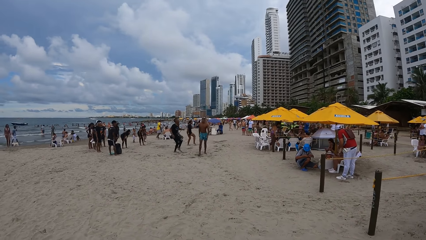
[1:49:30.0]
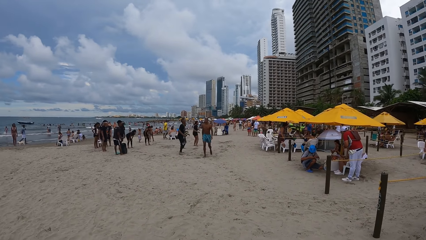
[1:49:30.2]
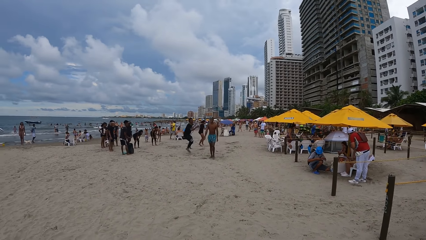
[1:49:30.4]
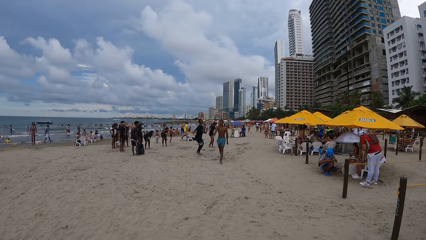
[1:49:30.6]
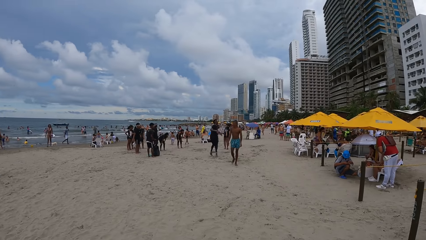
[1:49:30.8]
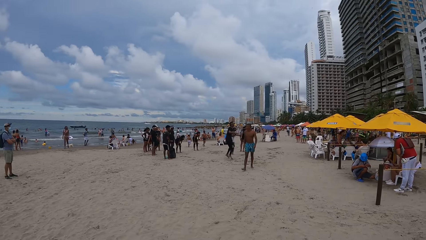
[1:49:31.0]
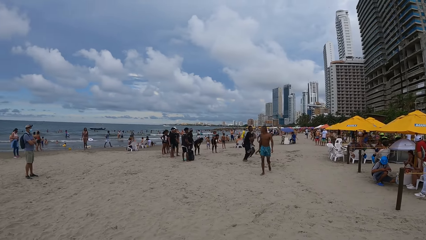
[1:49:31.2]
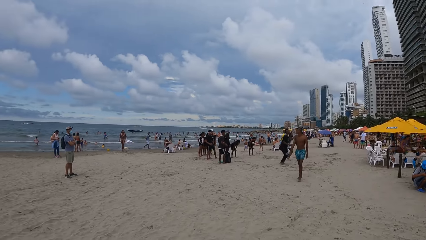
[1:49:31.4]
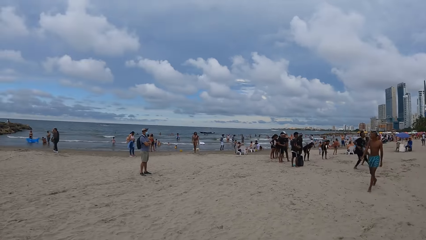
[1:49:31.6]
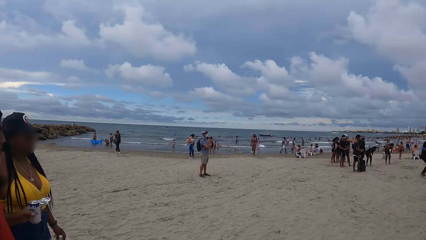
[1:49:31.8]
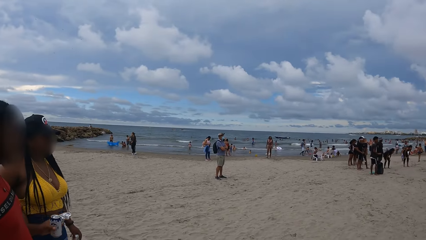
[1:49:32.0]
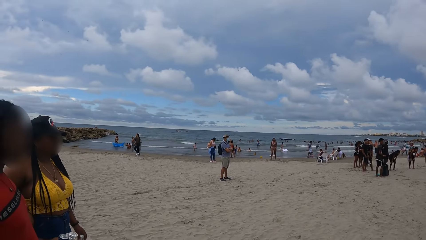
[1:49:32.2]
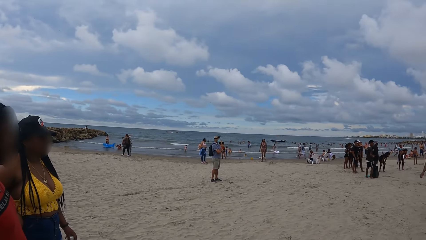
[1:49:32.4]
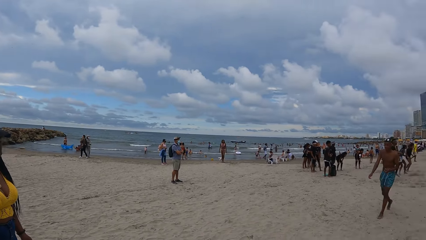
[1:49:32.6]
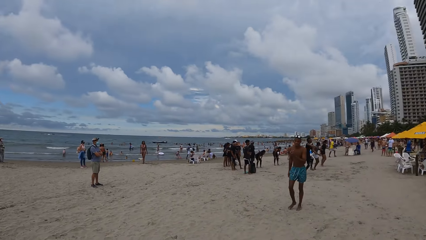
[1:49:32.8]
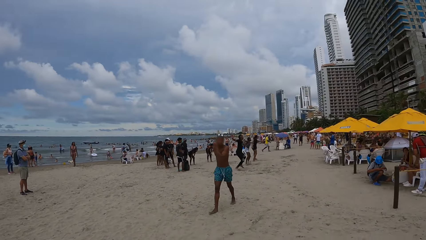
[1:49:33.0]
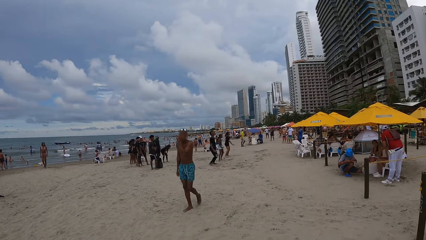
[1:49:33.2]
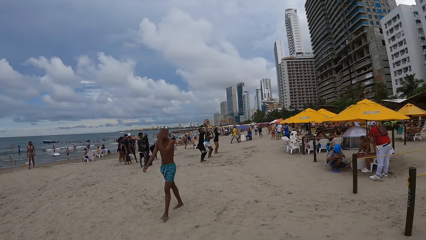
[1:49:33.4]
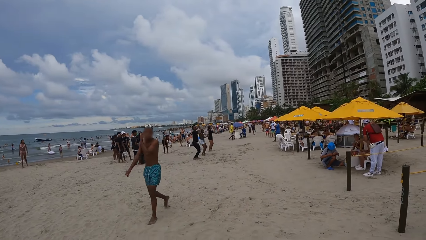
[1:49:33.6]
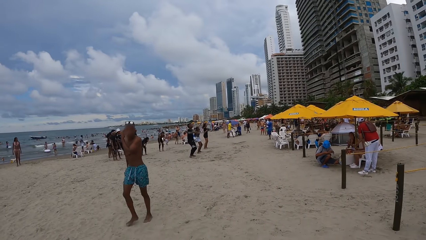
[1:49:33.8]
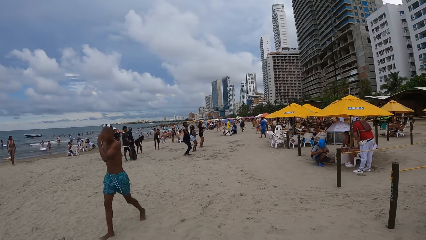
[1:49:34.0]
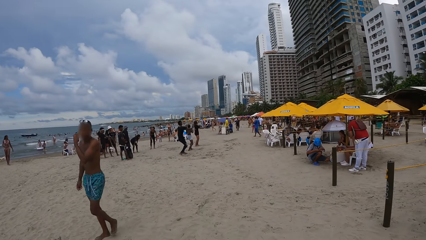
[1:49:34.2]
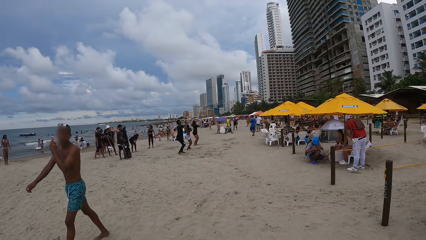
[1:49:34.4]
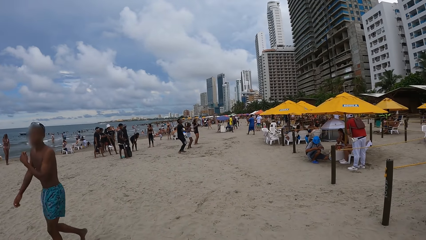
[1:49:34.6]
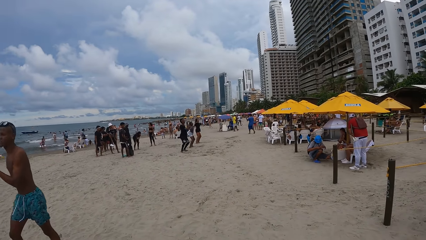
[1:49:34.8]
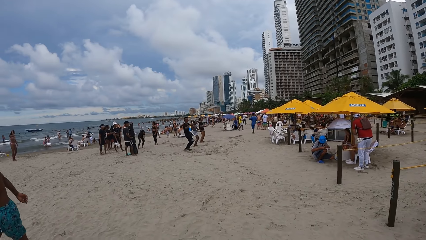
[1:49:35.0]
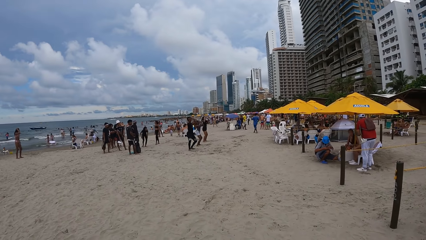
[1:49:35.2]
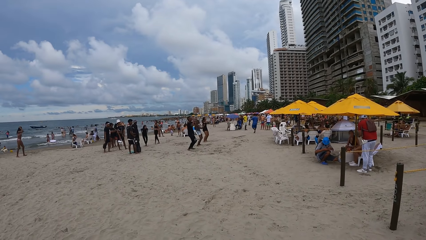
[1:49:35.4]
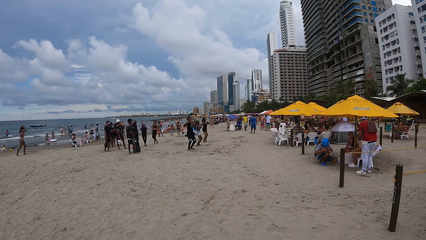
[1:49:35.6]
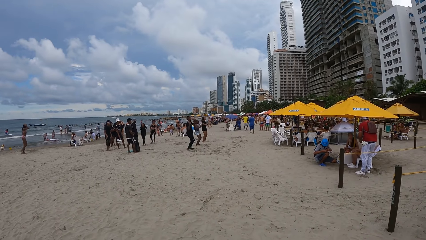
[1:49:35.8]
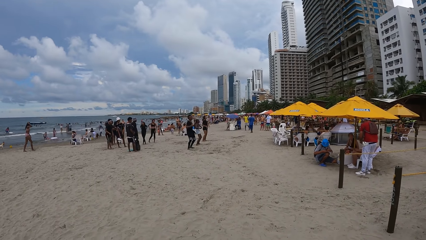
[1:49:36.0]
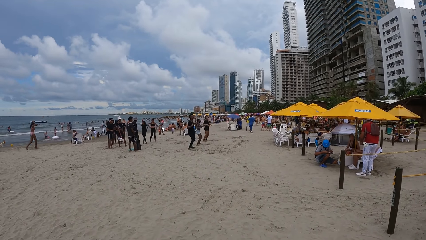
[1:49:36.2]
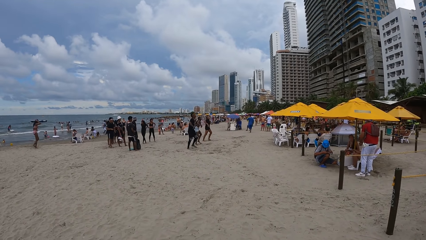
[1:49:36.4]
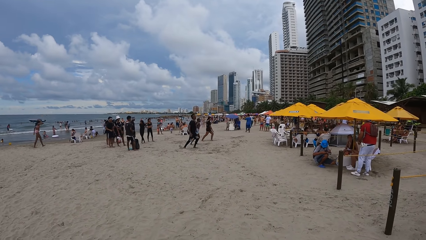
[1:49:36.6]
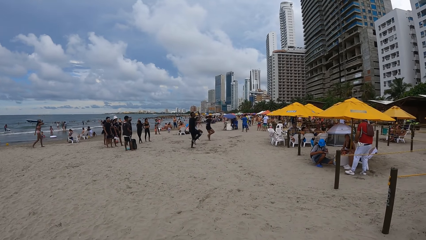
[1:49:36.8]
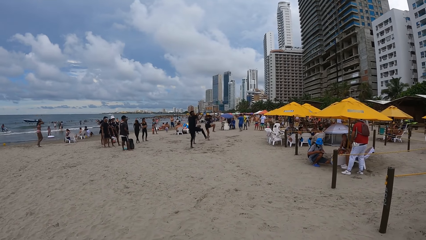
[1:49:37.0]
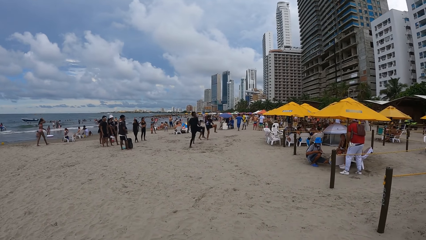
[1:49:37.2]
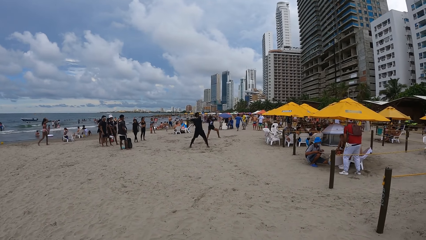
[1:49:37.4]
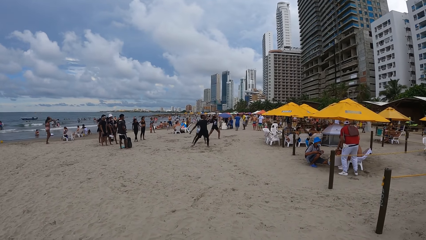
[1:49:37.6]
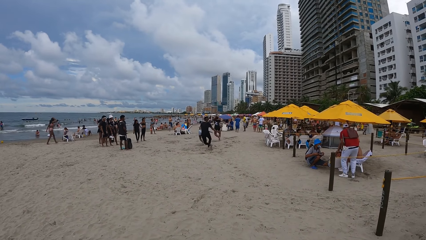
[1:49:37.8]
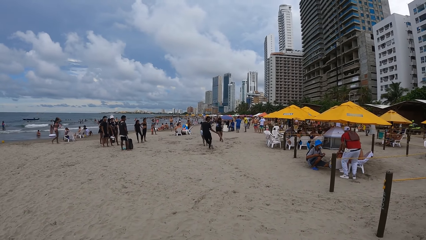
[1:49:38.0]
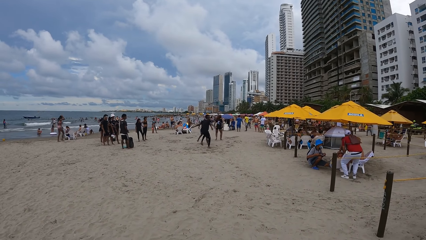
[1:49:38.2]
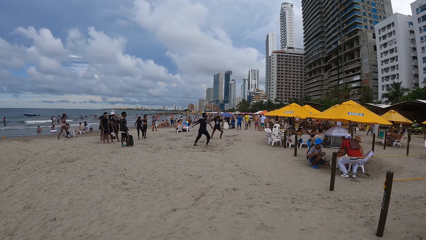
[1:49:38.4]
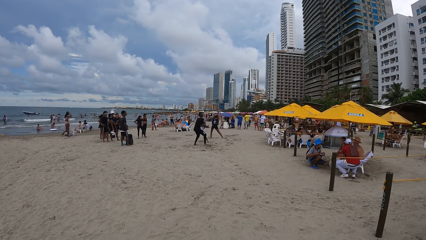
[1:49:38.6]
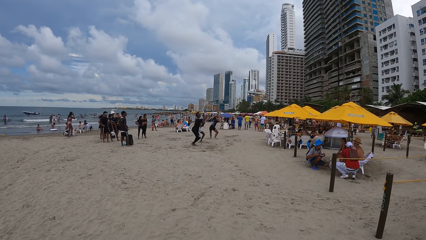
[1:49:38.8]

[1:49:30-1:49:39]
The camera wearer looks at the water. They stare at the beach.

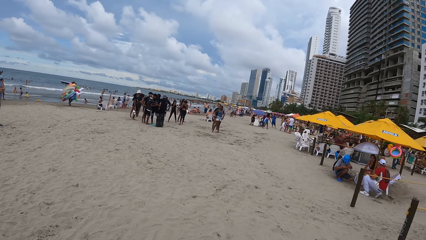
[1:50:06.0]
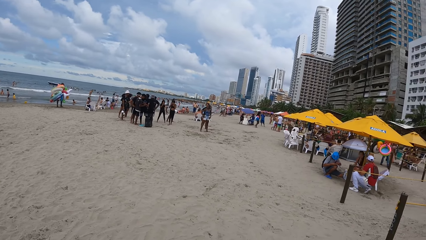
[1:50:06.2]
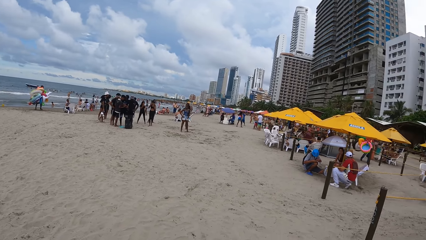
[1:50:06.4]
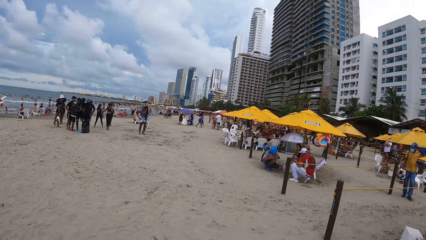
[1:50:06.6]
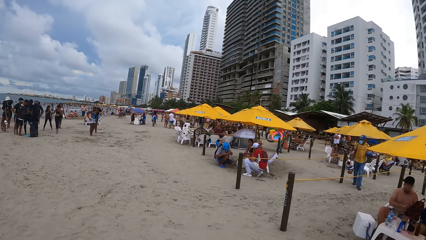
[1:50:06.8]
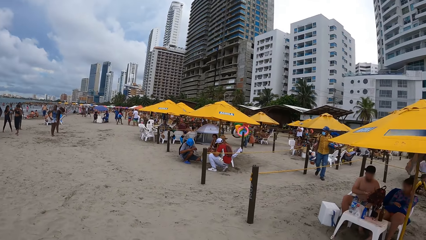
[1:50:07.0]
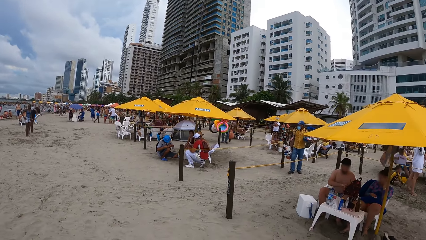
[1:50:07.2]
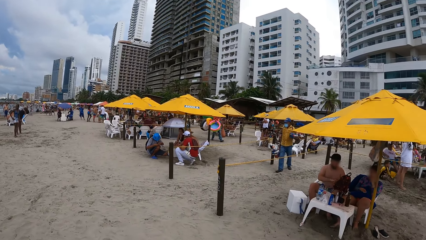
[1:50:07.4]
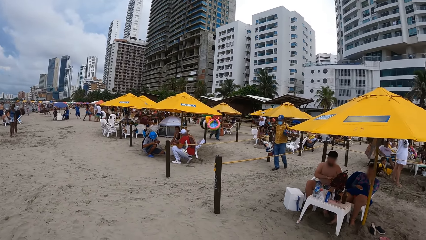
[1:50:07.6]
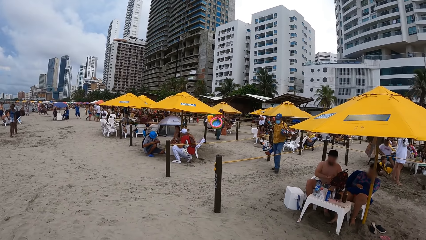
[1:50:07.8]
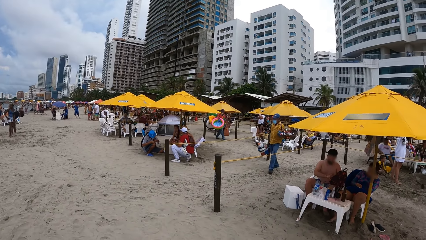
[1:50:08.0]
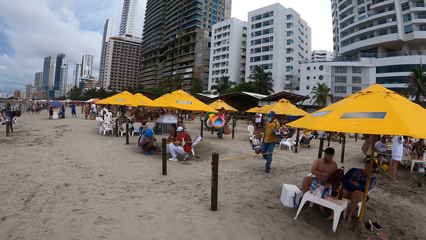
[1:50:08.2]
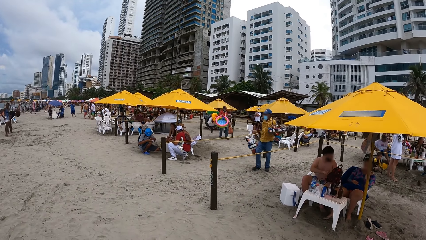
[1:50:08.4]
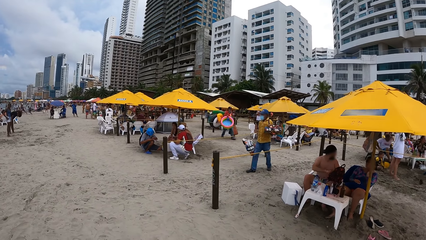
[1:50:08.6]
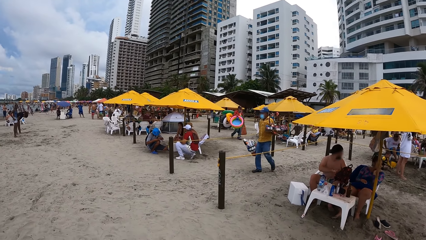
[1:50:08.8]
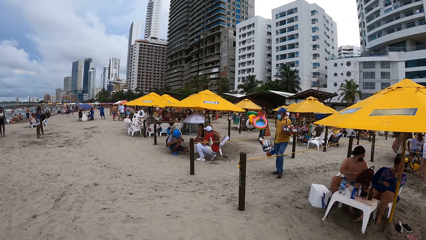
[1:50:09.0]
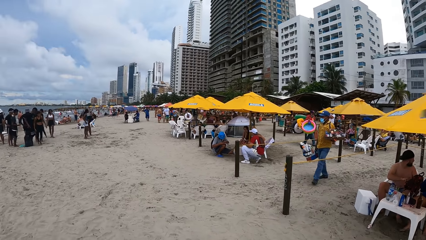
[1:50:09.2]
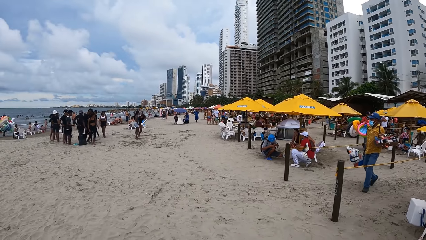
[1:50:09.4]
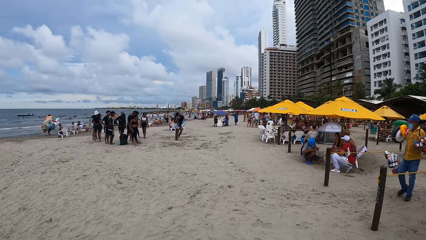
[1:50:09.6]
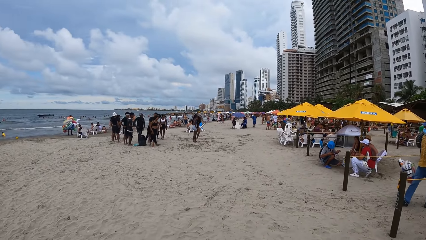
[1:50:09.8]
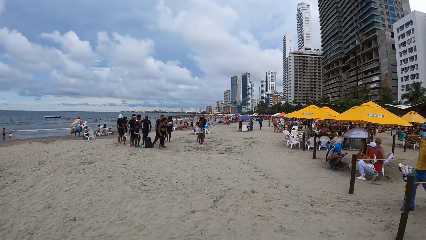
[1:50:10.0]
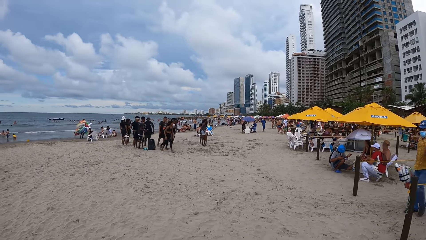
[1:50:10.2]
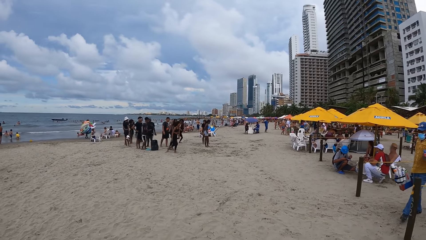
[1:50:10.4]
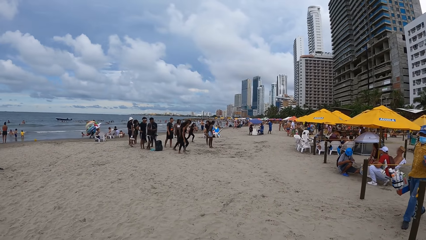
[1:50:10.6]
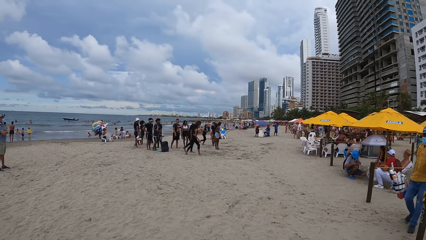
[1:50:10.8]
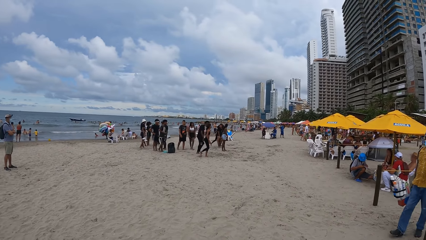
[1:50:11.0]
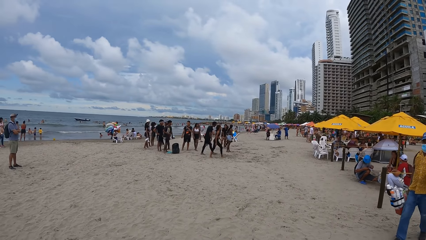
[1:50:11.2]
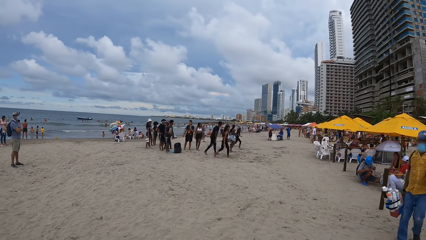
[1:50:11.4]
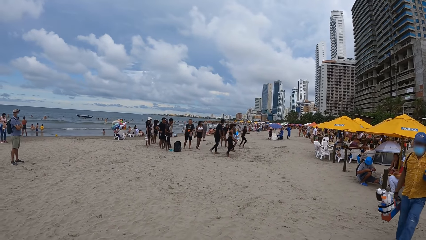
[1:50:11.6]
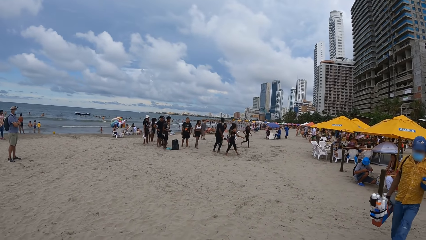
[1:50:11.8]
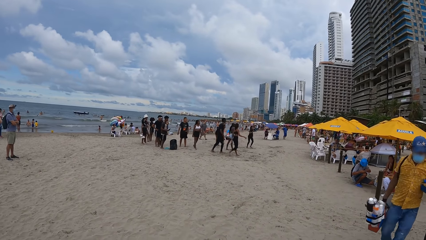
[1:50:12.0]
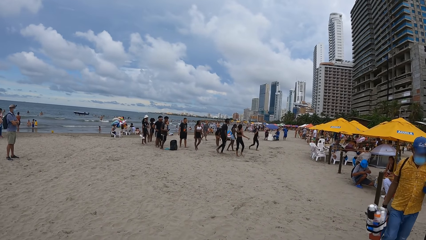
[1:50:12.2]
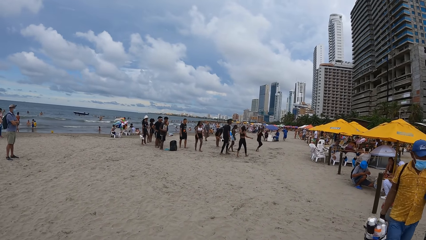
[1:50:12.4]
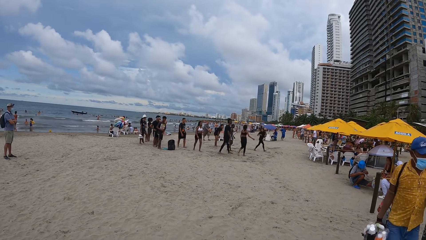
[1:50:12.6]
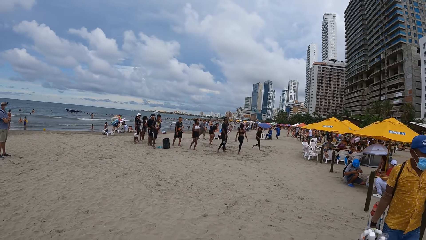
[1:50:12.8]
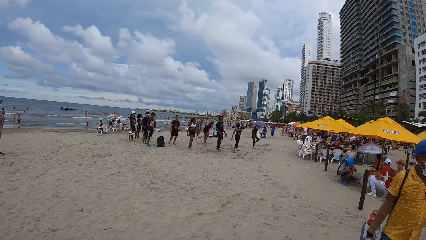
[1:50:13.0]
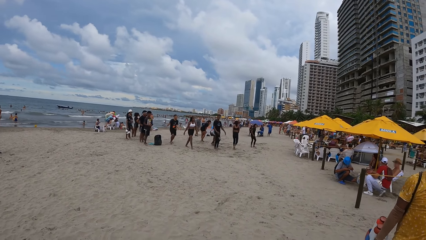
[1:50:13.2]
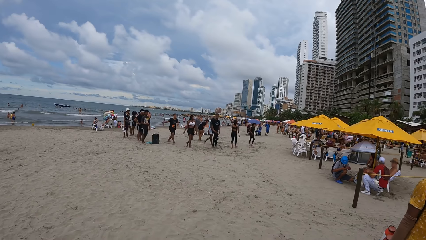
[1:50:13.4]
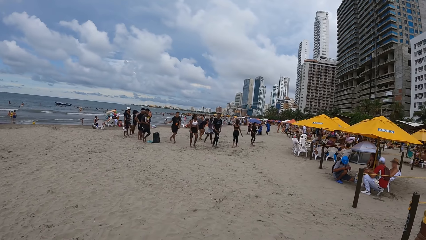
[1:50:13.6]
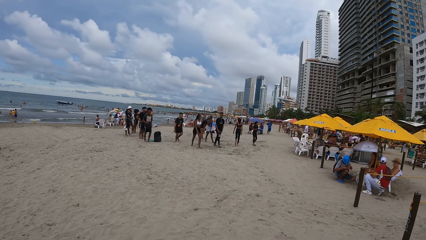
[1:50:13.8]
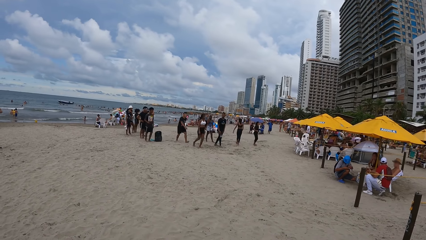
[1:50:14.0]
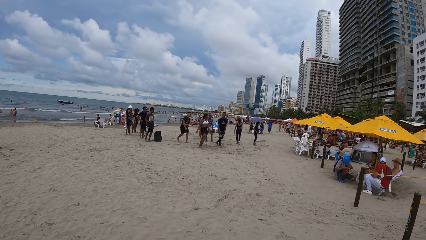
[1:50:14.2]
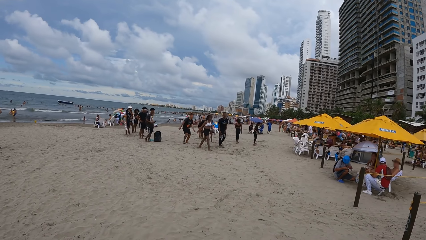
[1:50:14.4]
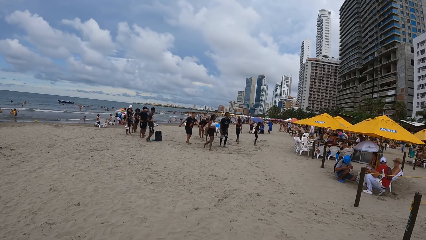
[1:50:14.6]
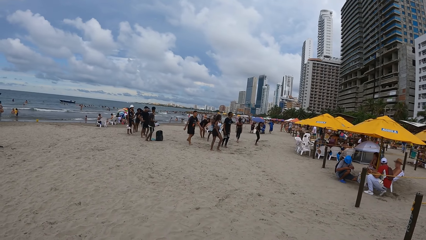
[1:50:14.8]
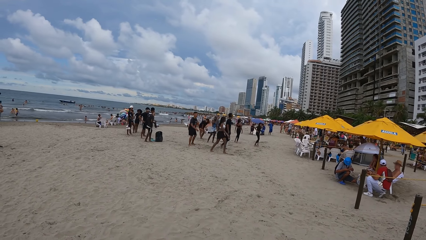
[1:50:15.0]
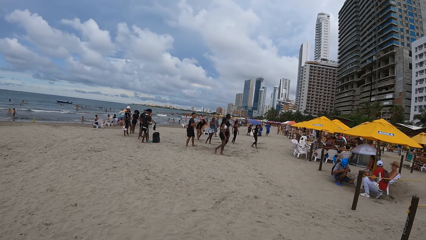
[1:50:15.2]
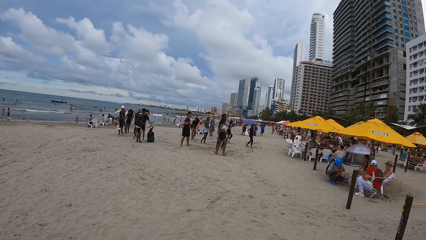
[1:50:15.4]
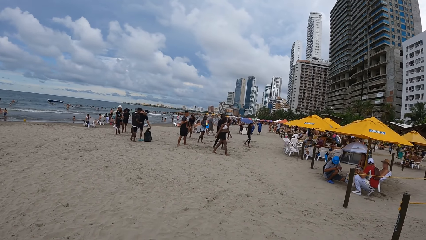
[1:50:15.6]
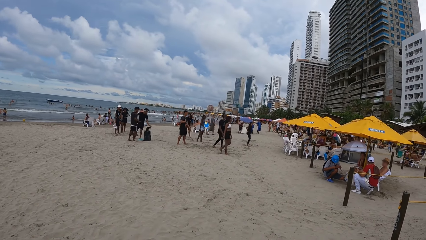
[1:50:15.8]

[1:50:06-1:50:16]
The camera wearer looks at the beach umbrellas. They stare at the beach.
